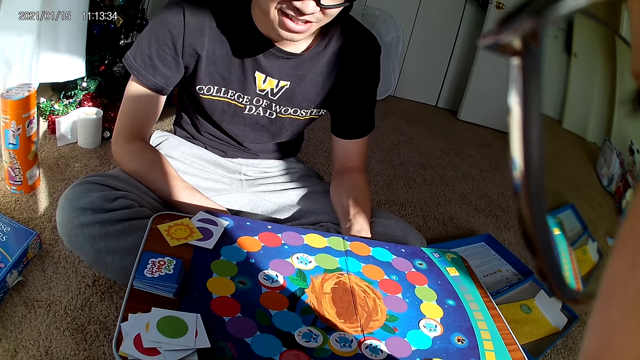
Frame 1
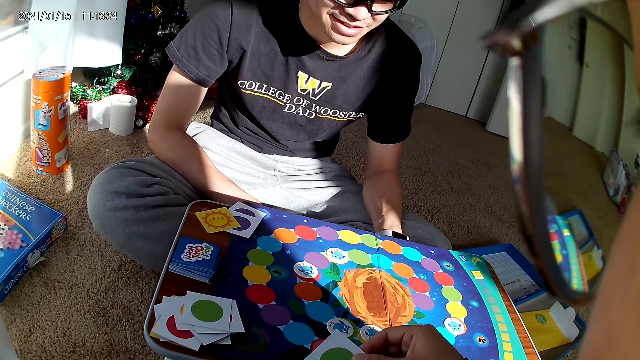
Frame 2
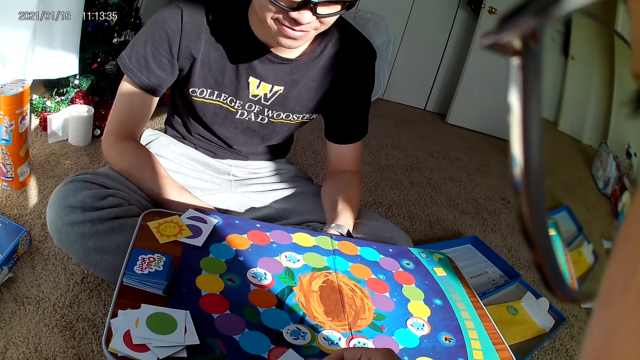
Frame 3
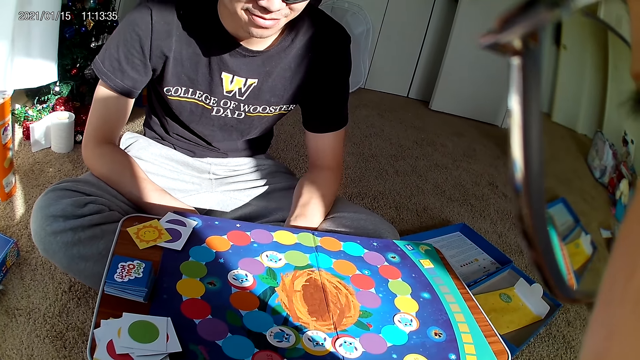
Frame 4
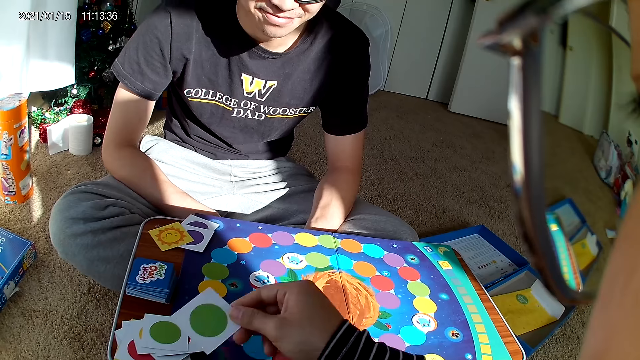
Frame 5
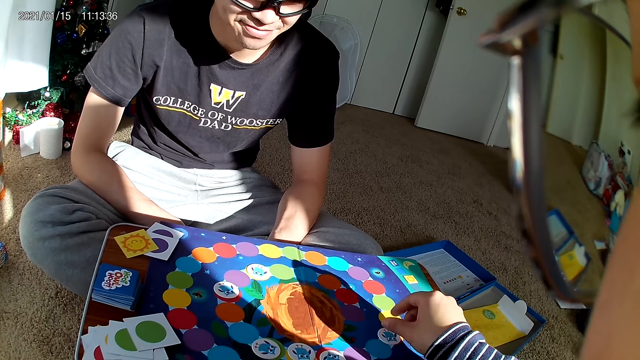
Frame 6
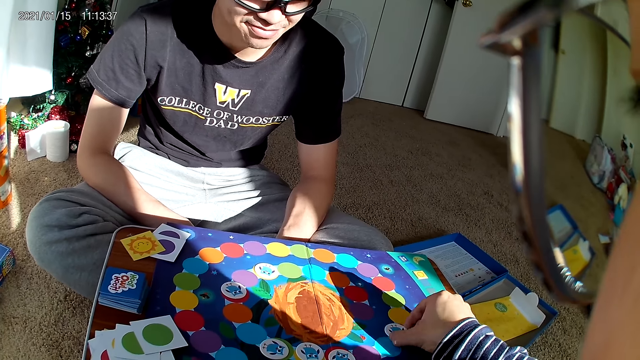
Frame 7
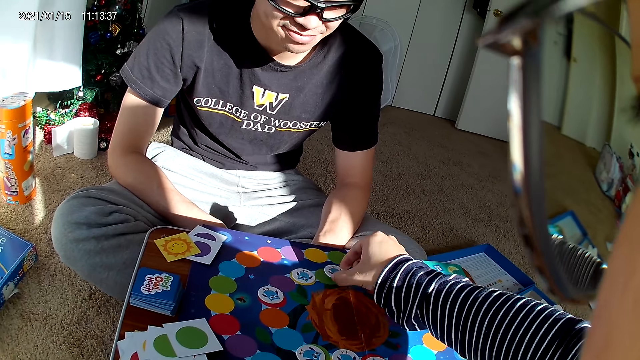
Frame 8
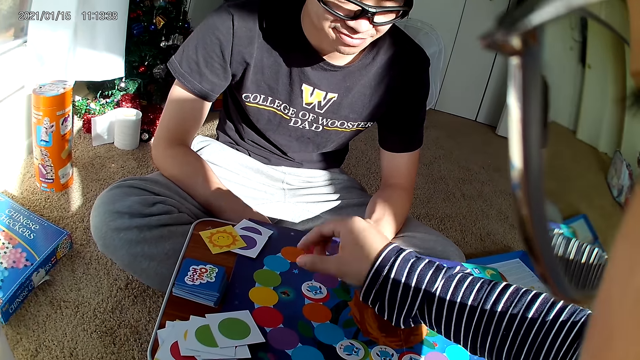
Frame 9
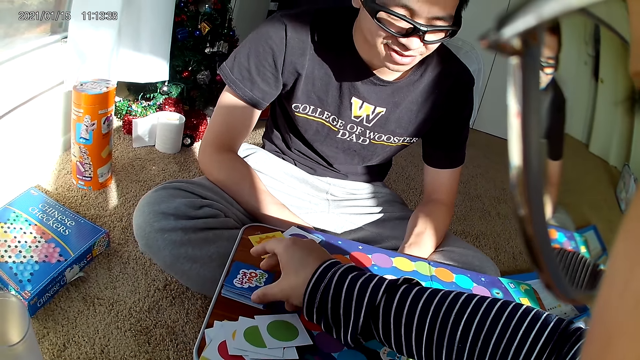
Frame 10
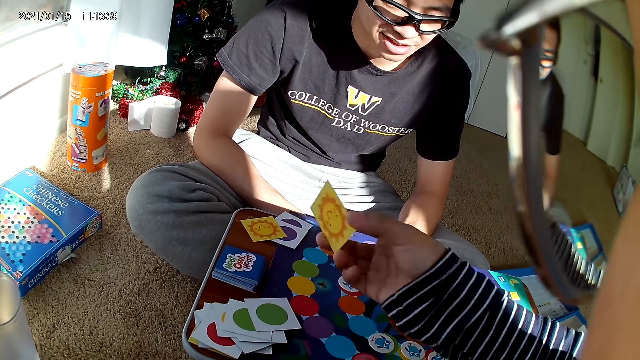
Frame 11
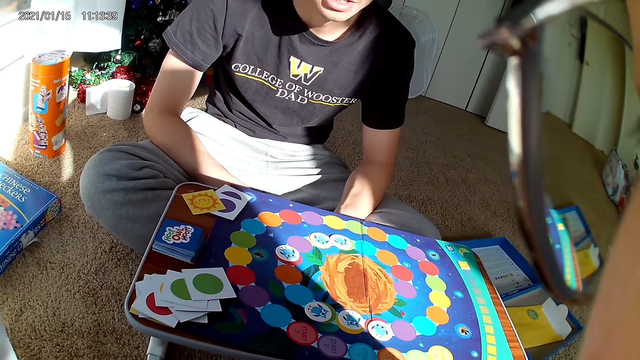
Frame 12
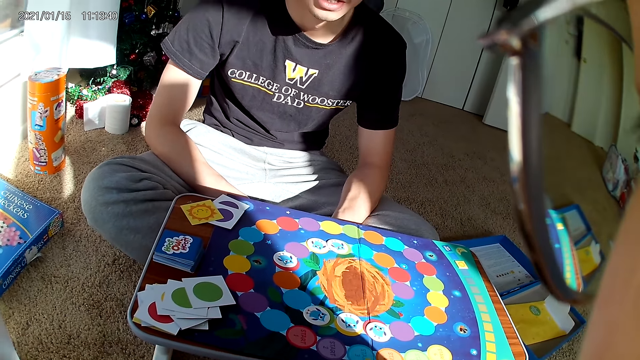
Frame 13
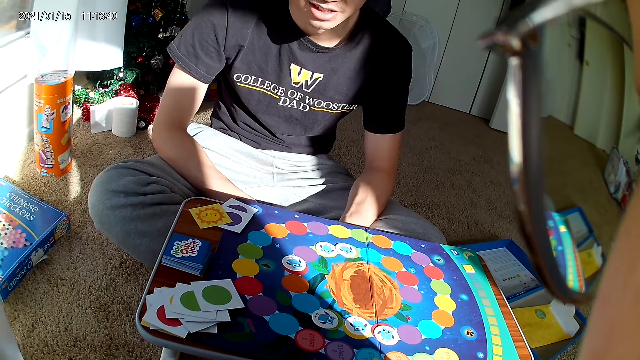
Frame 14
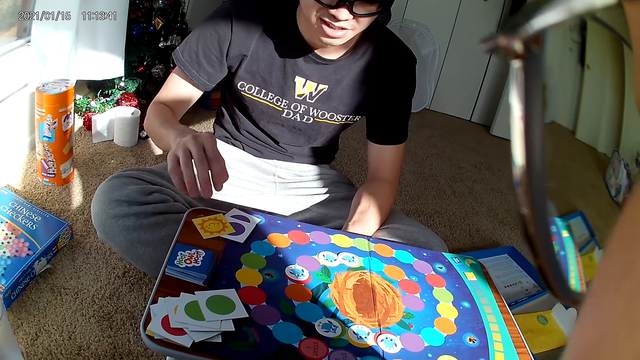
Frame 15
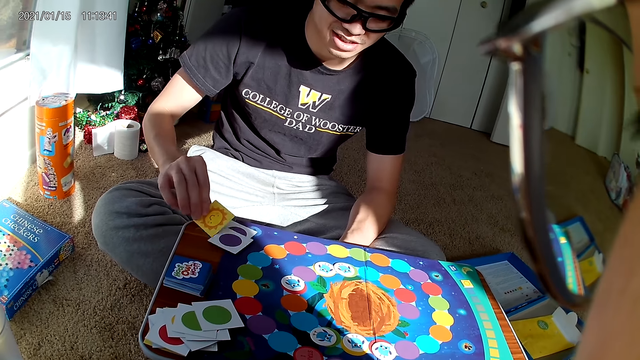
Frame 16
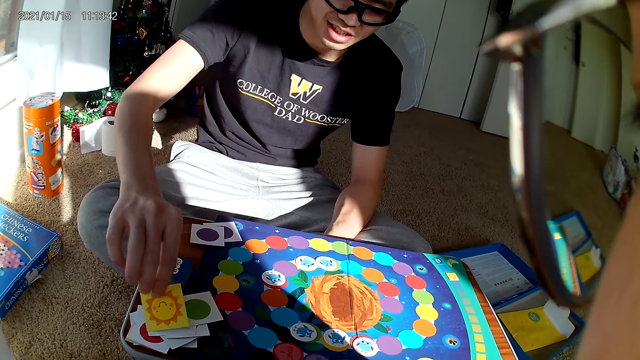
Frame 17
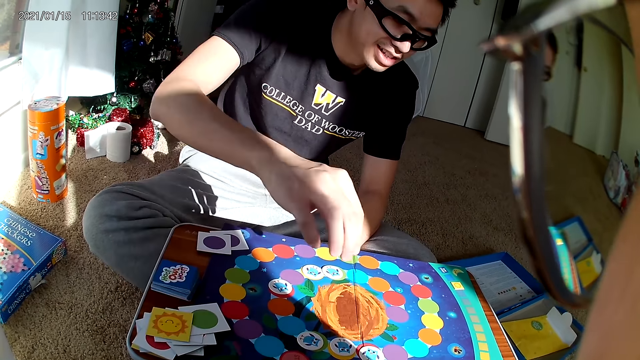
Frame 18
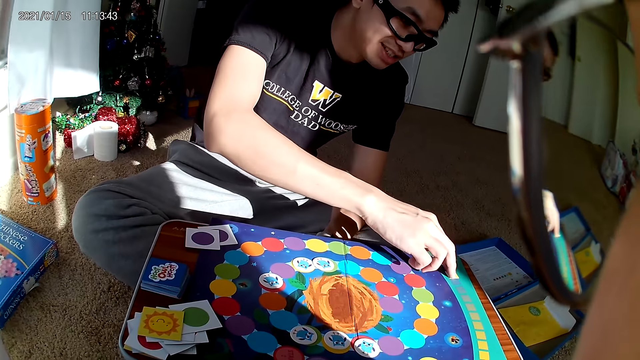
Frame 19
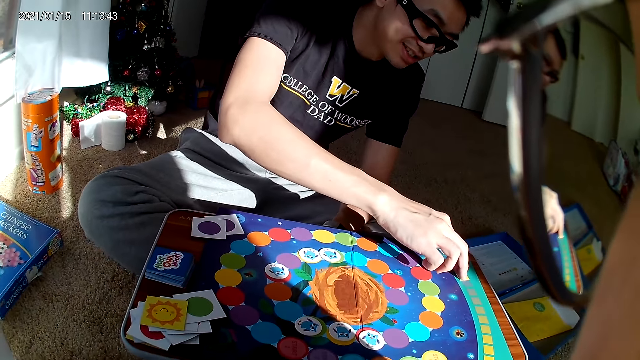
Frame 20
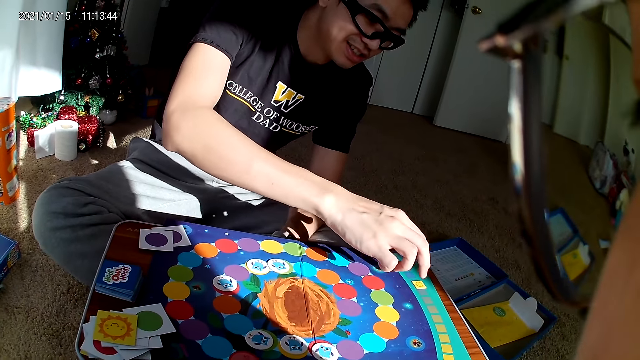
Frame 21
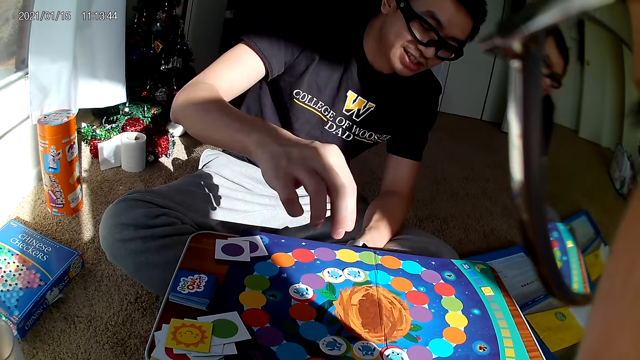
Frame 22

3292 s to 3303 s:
The camera wearer holds a playing card. She drops the card on the board with her right hand. She picks a card from the board with her right hand. She drops the card on the board with her right hand. She picks a playing card from the board with her right hand. A man picks a card from the board with his right hand. He drops the card on the board with his right hand. He adjusts a card on the board with his right hand. He touches the scrabble.

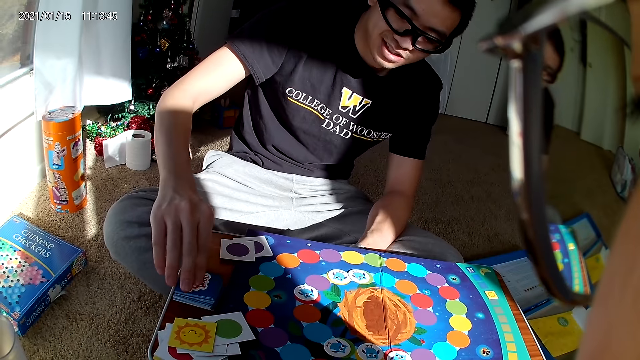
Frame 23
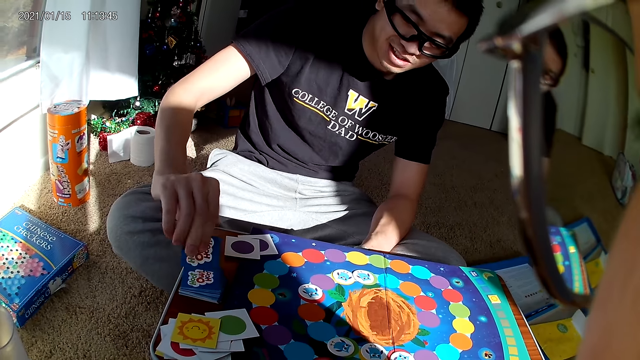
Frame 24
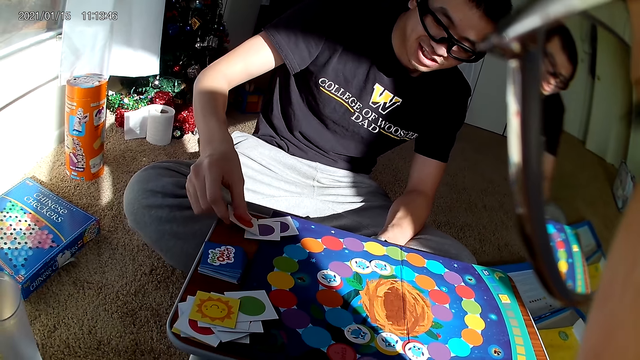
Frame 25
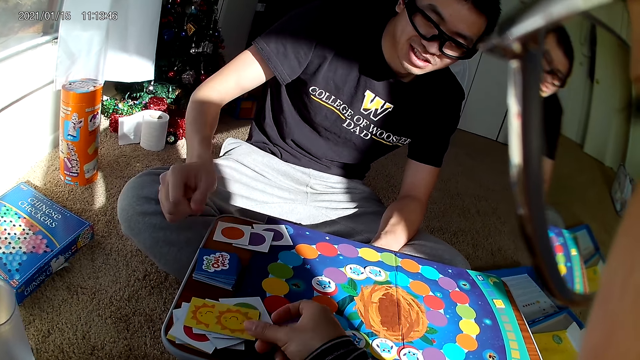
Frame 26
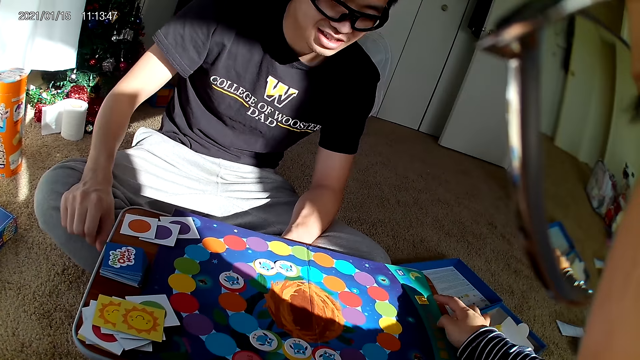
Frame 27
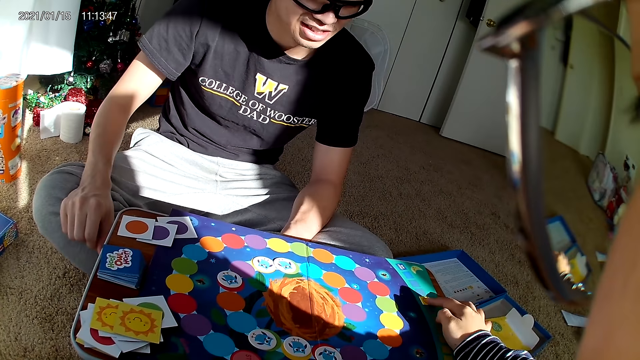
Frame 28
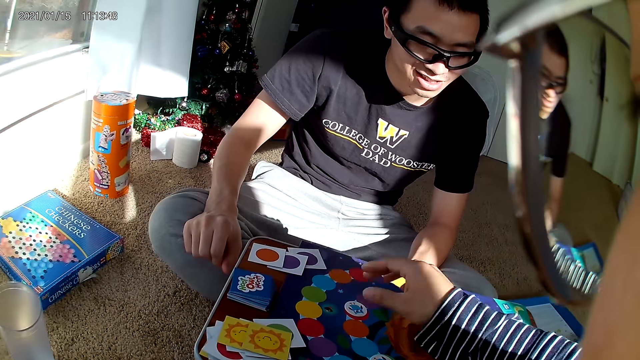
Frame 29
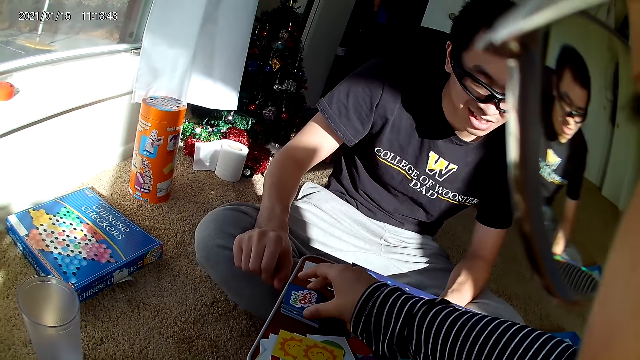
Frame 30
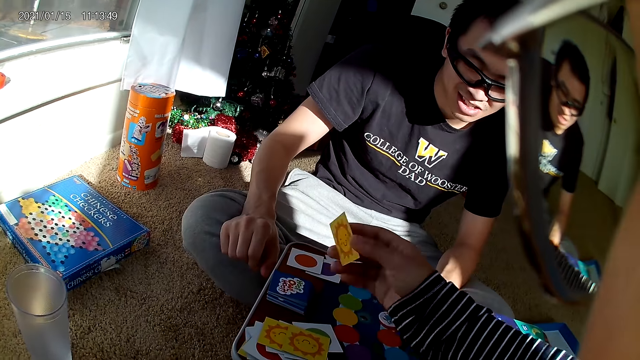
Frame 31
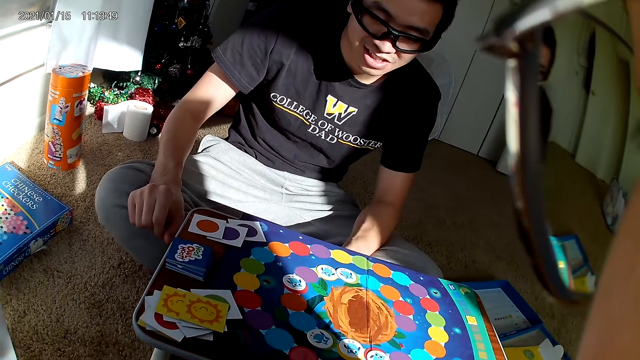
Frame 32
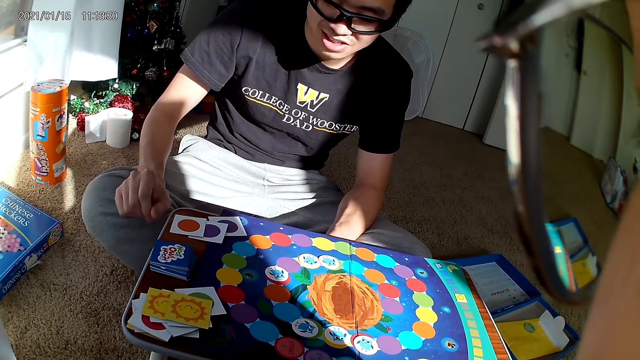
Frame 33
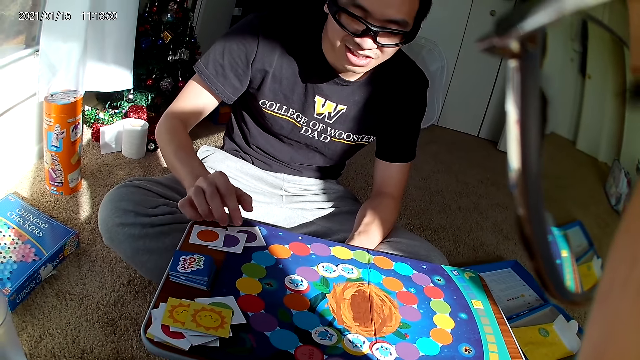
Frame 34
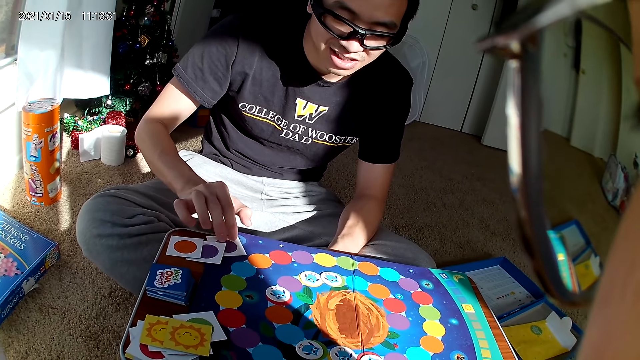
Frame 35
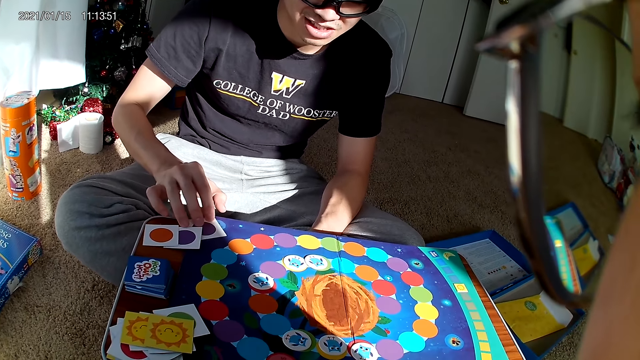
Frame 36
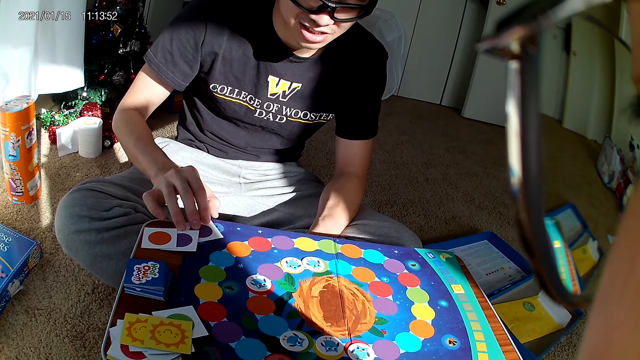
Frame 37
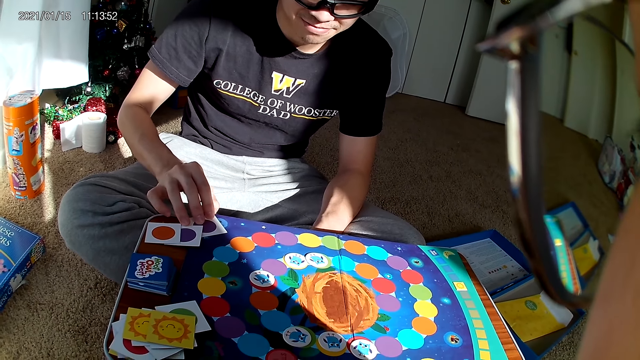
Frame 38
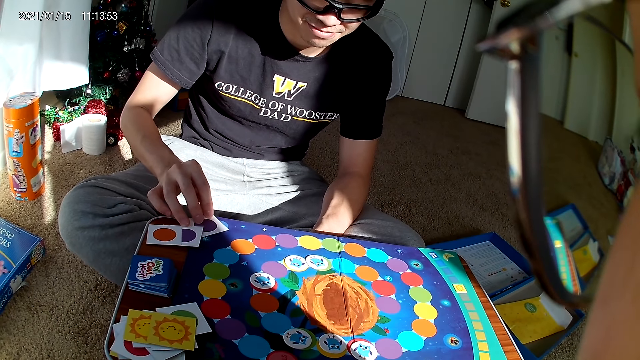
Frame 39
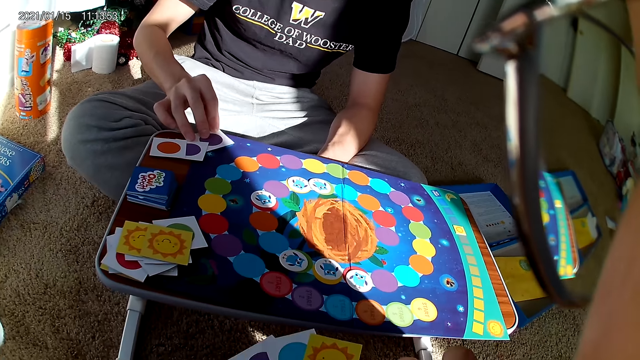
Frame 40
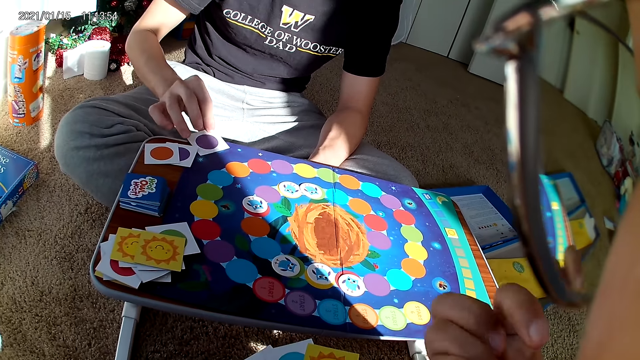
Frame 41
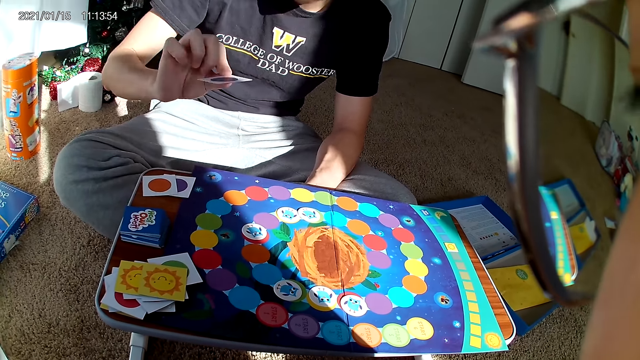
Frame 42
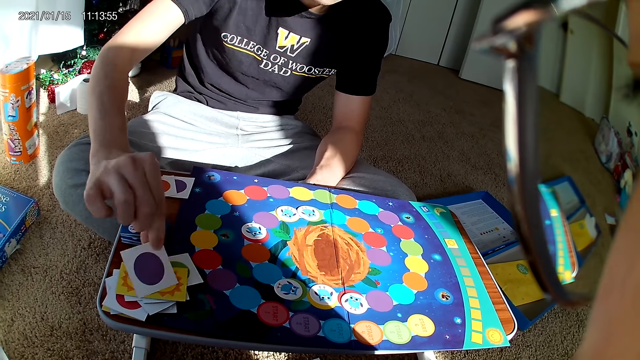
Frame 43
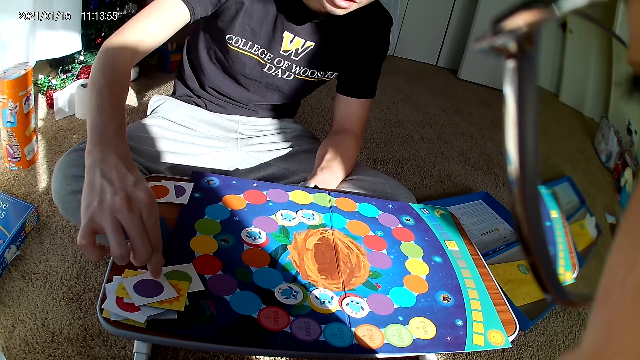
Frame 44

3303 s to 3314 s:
A man picks a playing card from the board with his right hand. He drops the card on the board with his right hand. The camera wearer drops a playing card on the board with her right hand. She adjusts a card on the board with her right hand. She touches the scrabble. She picks a card from the board with her right hand. The man picks a playing card from the board with his right hand. He drops the card on the board with his right hand.
